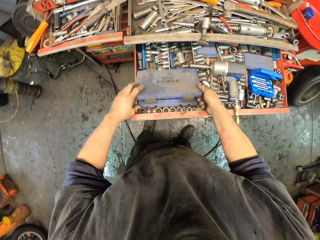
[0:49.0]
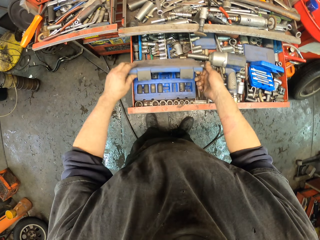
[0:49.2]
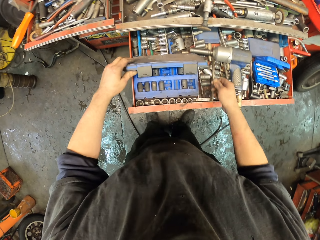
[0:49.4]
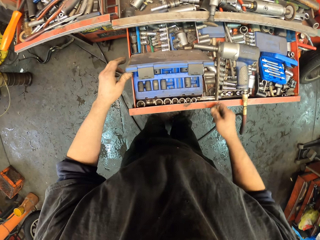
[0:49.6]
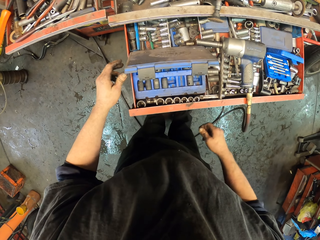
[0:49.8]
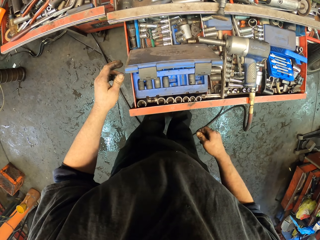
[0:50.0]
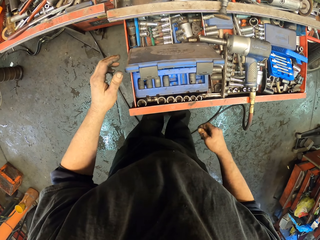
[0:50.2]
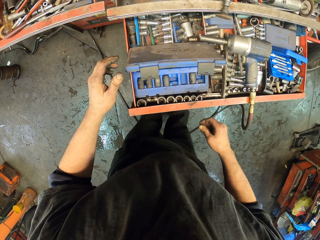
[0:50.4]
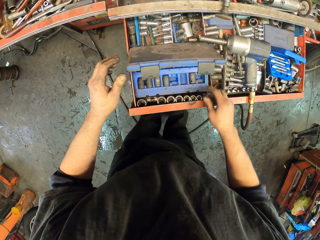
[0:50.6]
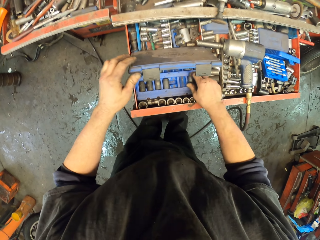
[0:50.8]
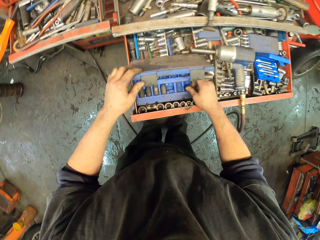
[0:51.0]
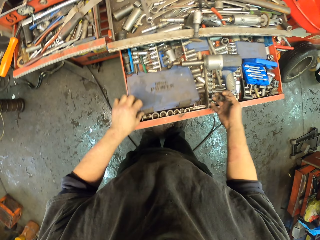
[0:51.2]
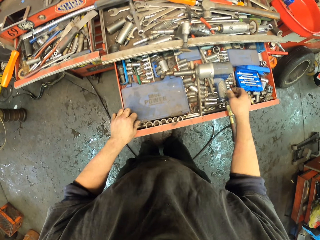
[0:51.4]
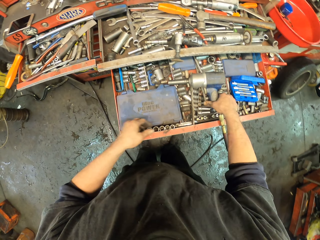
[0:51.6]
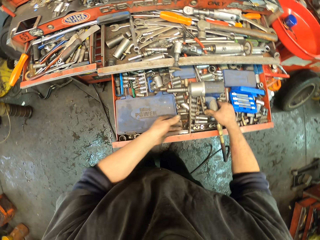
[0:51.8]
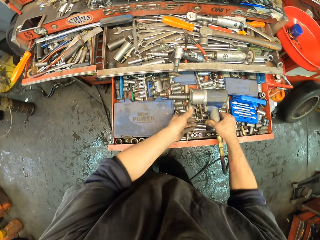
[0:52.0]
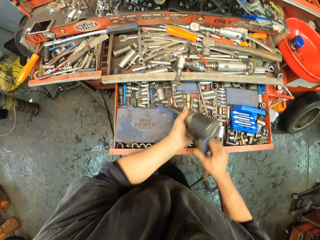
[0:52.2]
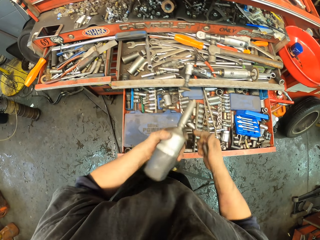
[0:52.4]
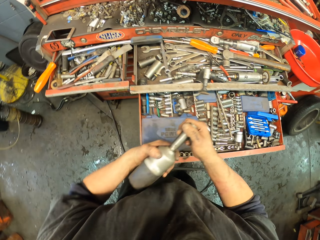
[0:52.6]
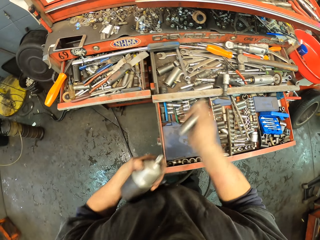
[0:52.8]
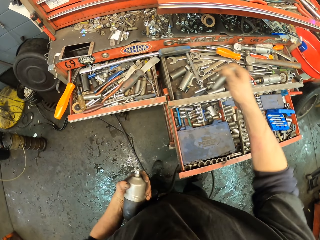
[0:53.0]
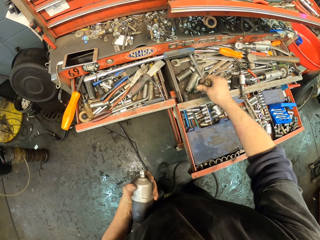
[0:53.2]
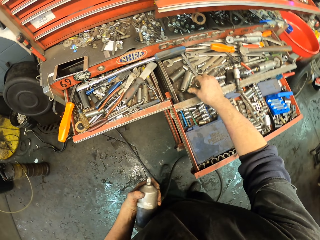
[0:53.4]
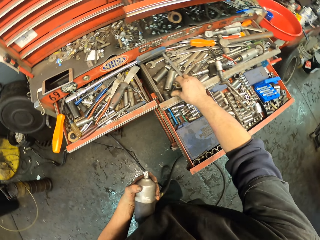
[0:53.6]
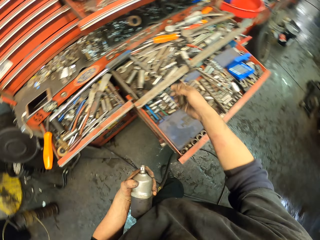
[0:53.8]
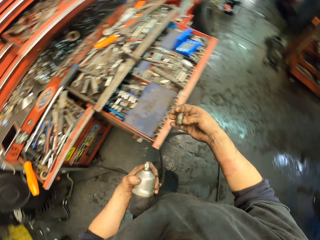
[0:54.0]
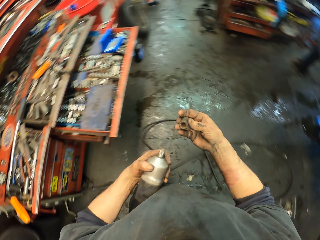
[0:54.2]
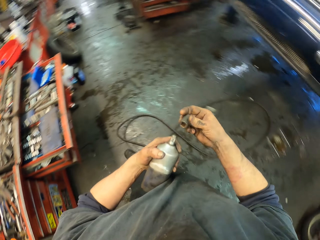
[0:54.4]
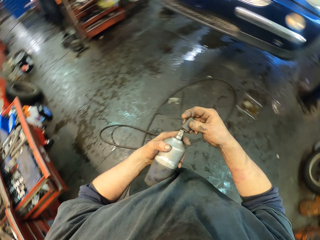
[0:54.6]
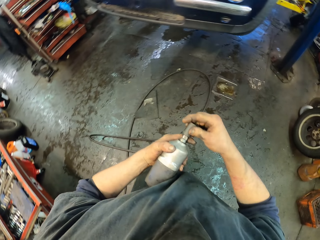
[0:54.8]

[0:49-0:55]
The camera wearer opens the tool box. They pick up a lug nut. They close the tool box. They pick up an impact wrench. They remove the bolt. They put the bolt in the drawer.

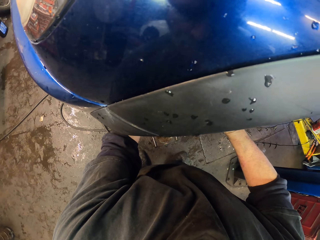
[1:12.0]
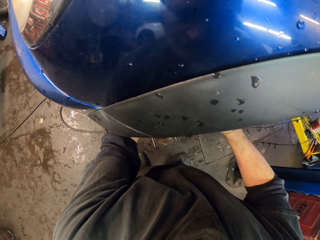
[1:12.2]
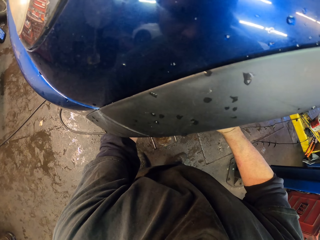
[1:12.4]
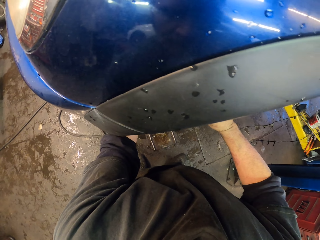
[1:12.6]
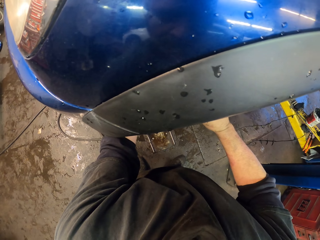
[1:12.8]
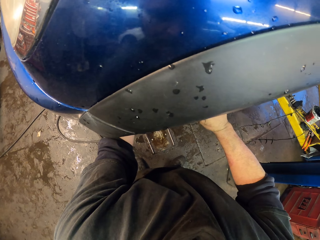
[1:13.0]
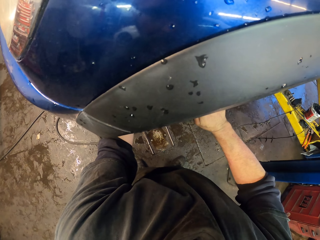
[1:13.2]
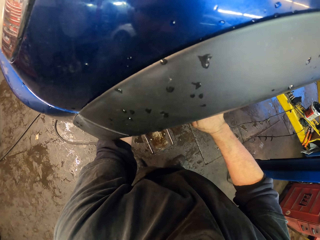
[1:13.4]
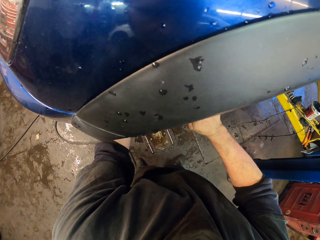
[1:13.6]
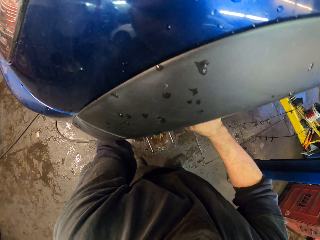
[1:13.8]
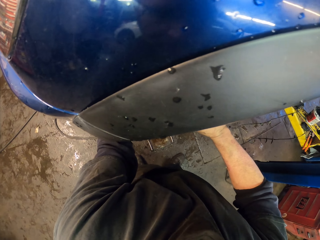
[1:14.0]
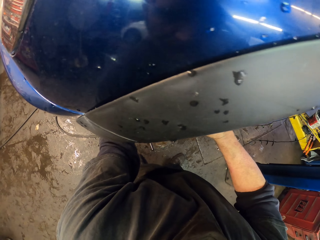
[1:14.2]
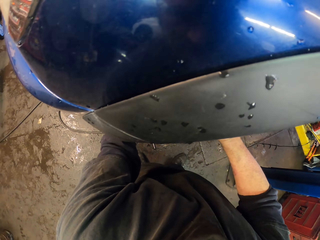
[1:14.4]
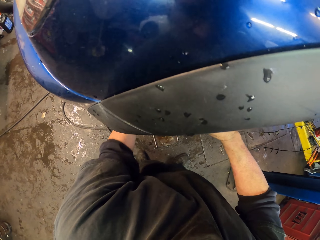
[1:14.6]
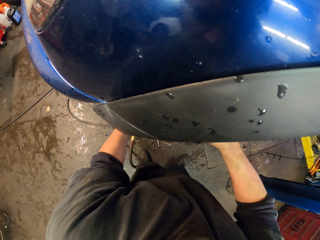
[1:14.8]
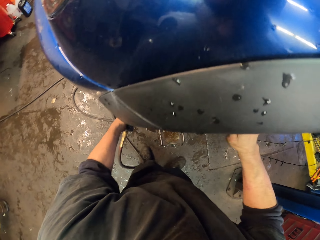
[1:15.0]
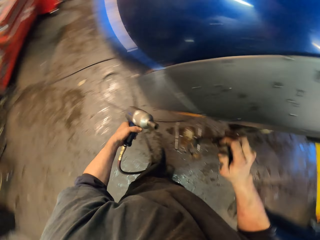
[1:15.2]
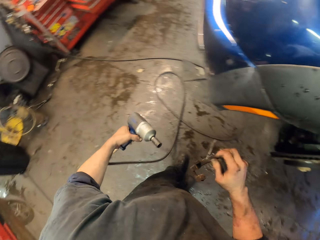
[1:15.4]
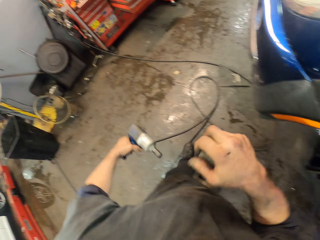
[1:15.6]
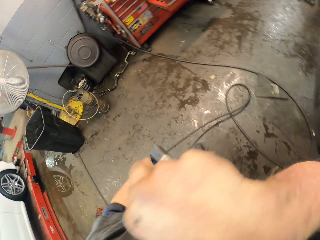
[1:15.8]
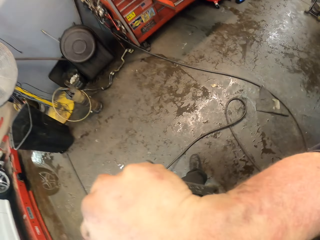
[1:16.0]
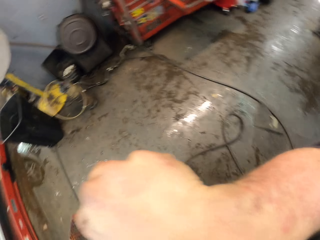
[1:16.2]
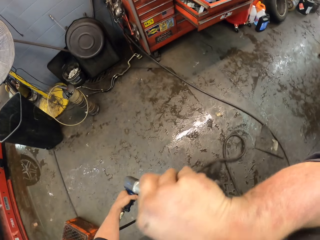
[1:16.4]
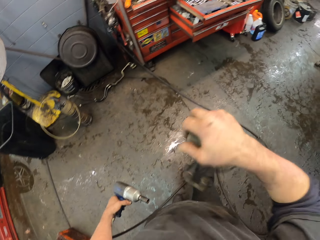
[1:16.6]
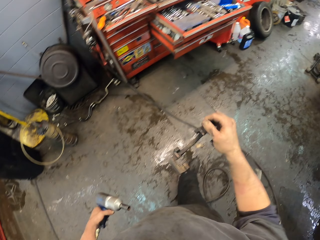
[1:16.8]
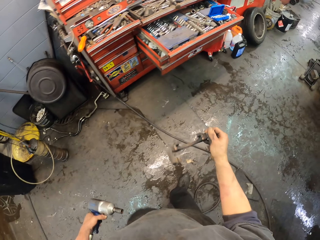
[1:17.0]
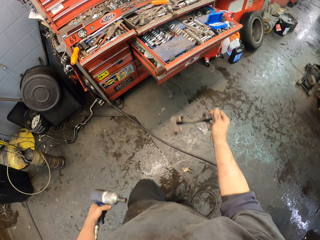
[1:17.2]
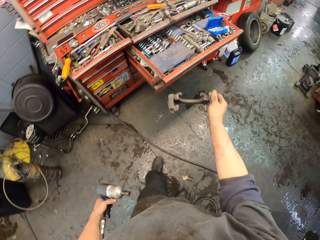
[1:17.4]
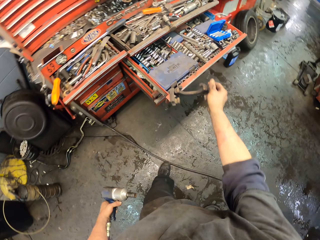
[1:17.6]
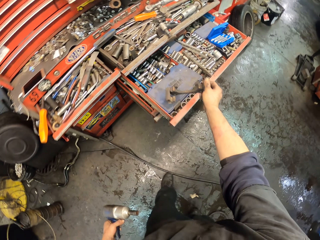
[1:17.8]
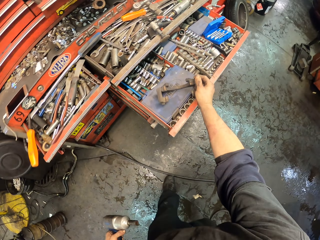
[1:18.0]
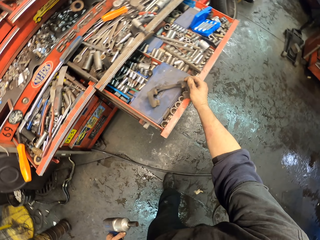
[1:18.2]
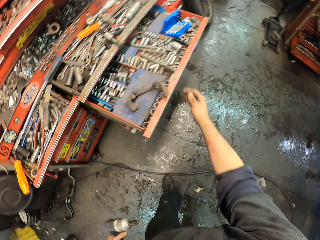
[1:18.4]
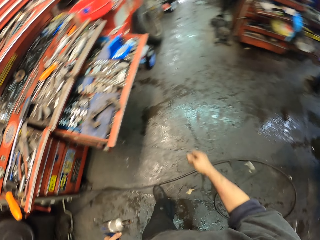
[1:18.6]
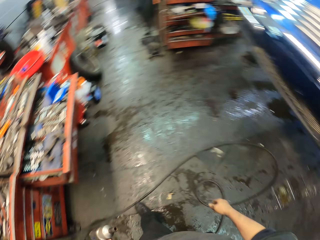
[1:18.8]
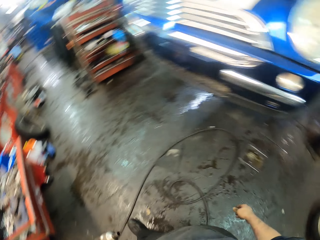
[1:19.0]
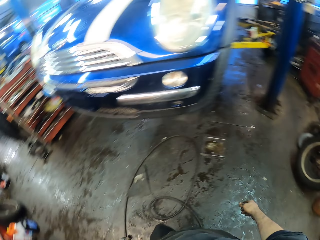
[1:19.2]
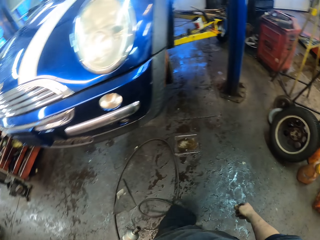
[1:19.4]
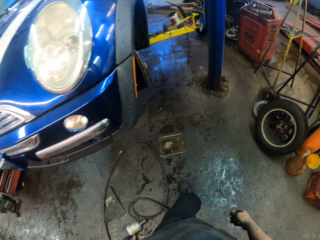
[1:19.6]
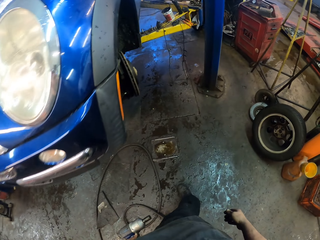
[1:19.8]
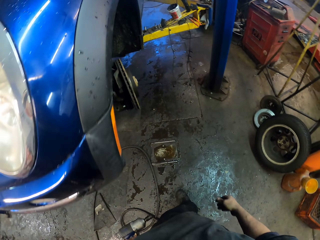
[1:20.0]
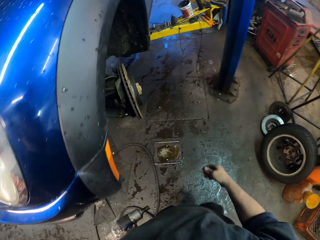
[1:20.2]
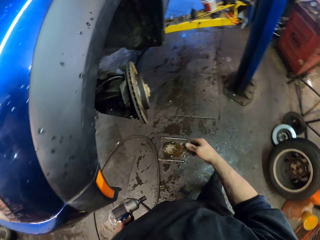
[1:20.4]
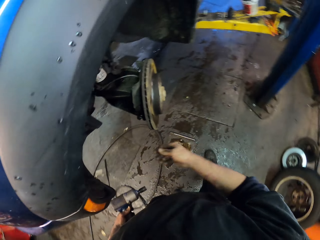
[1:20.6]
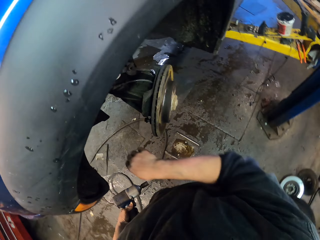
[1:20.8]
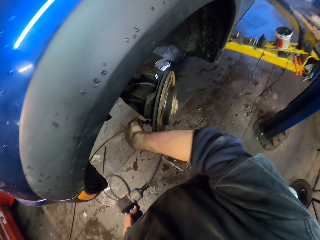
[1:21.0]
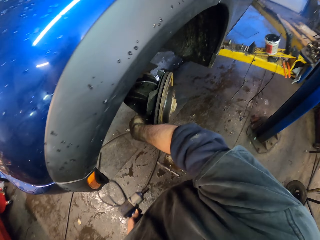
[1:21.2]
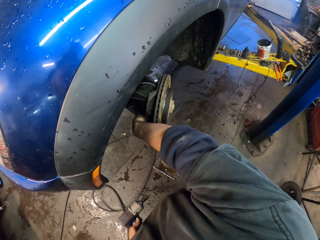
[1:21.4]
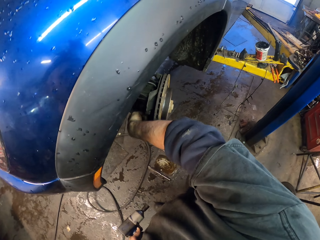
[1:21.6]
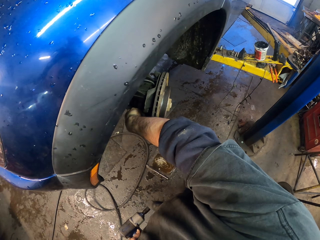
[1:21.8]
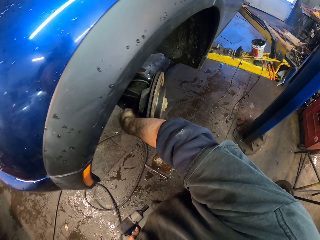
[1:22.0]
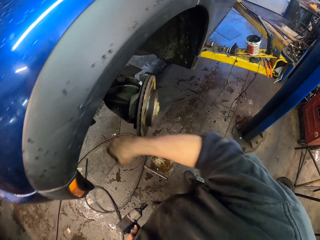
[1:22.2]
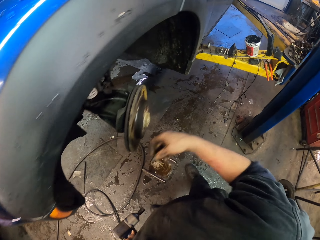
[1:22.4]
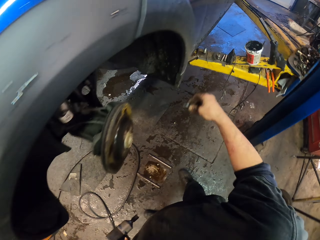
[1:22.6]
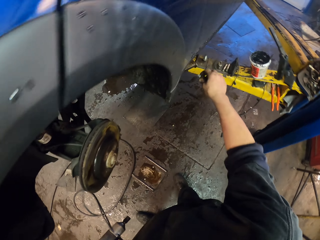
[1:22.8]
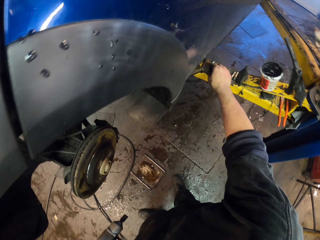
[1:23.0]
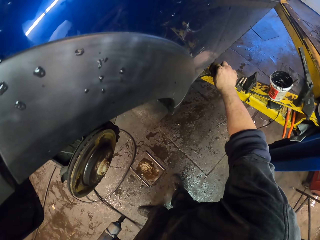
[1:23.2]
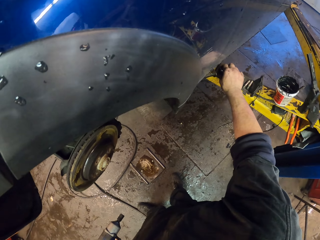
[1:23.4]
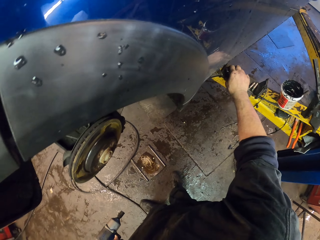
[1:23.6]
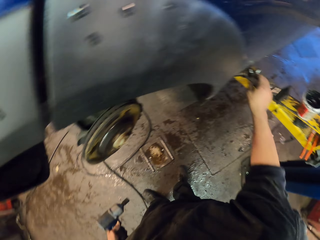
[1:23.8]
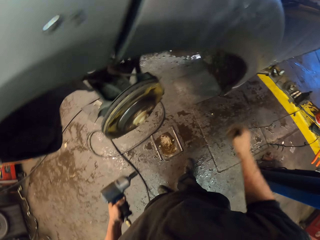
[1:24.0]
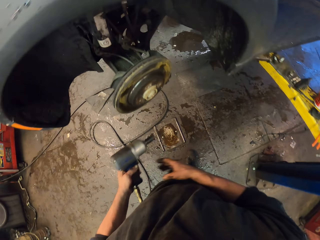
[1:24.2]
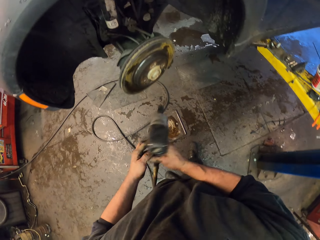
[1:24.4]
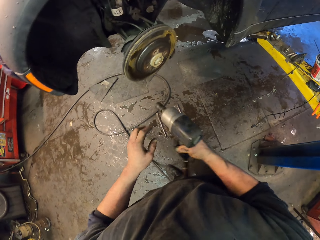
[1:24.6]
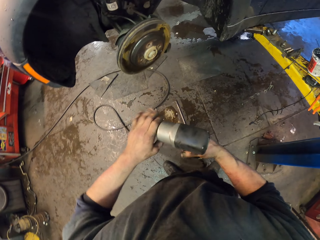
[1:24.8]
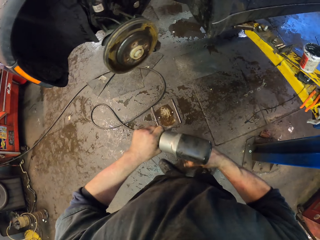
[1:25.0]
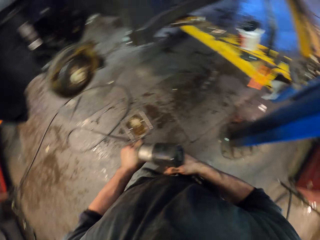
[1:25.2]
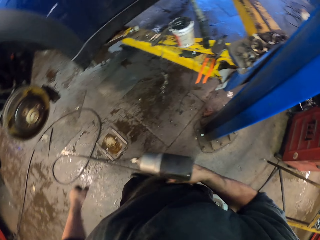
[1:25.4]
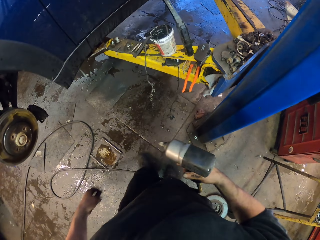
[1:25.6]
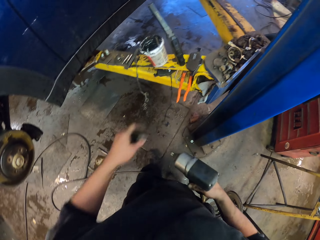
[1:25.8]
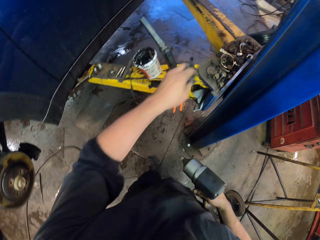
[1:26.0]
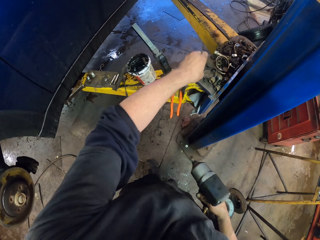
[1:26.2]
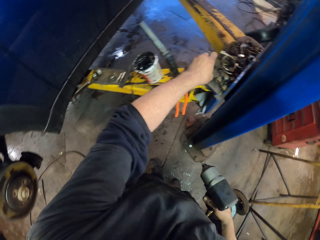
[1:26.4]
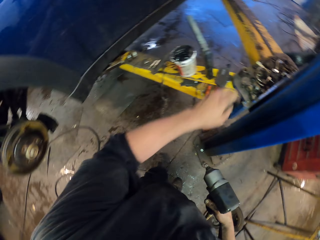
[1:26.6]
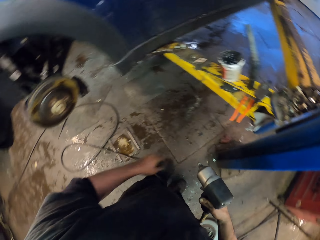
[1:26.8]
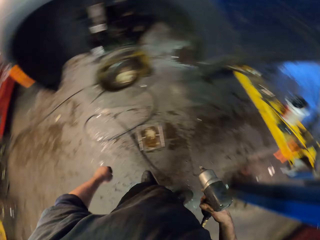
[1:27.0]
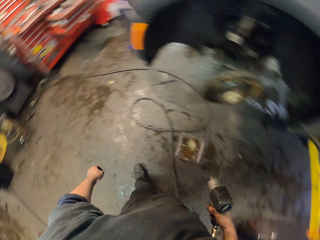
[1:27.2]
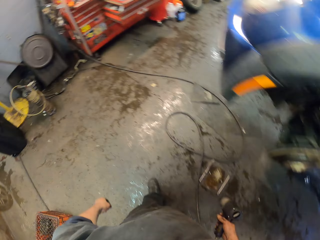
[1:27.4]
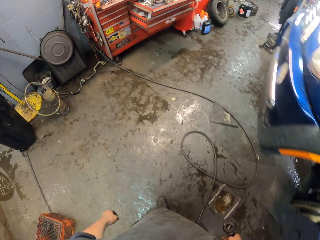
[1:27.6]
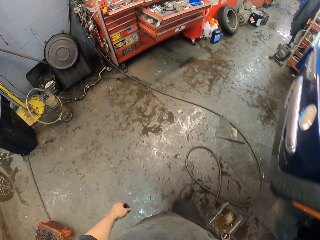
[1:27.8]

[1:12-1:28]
The camera wearer fastens the rotor brake. They hold a ball joint. They wipe the eye with the right hand. They turn around. They walk in the garage. They put the ball joint on the toolbox. They turn around. They walk in the garage. They remove a nut. They put the nut on the car lifter. They remove a bolt. They put the bolt on the car lifter. They walk in the garage.
